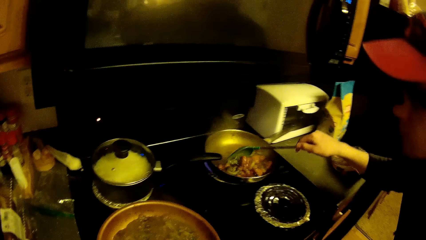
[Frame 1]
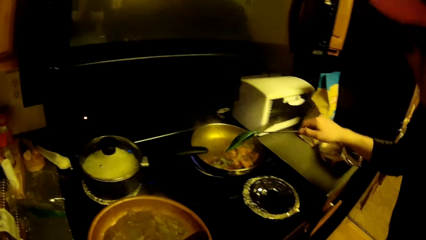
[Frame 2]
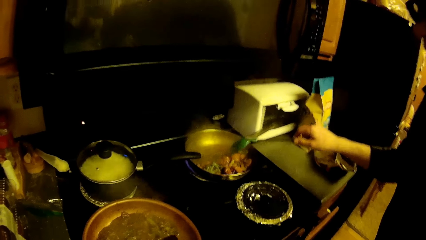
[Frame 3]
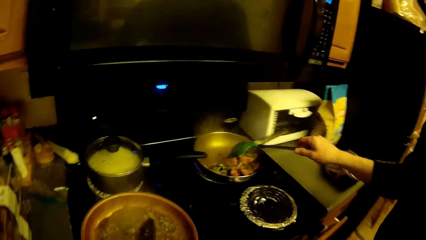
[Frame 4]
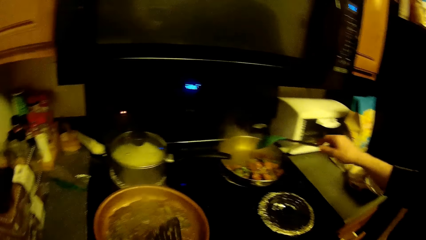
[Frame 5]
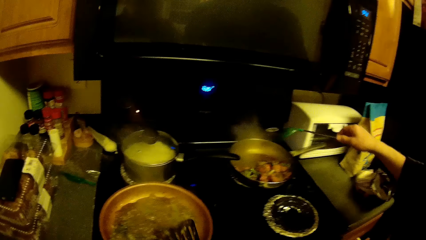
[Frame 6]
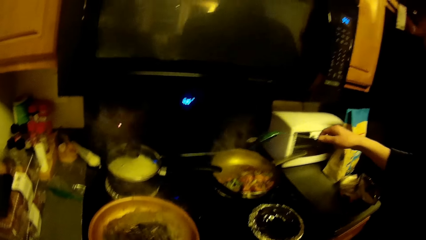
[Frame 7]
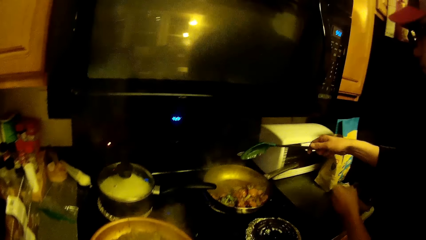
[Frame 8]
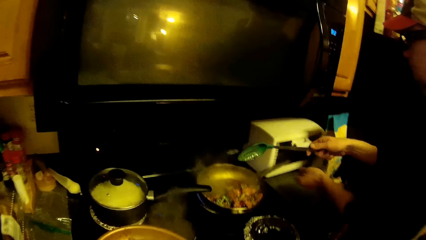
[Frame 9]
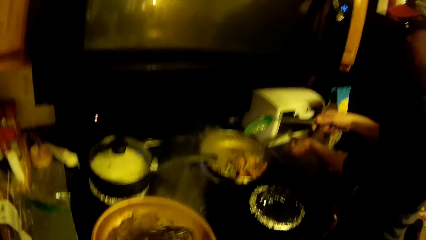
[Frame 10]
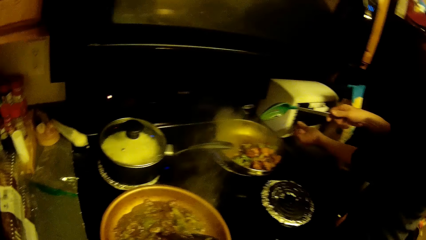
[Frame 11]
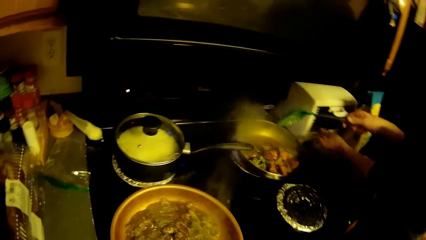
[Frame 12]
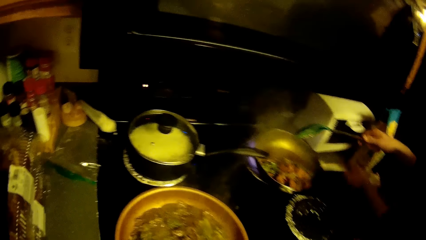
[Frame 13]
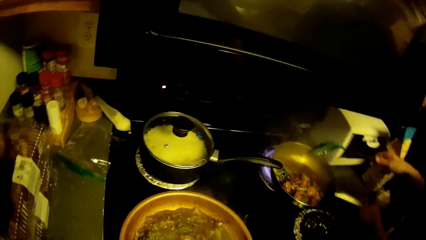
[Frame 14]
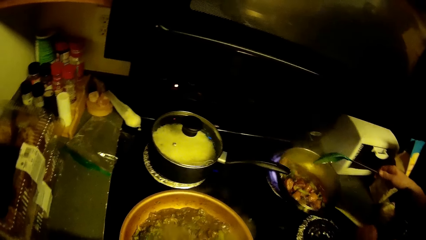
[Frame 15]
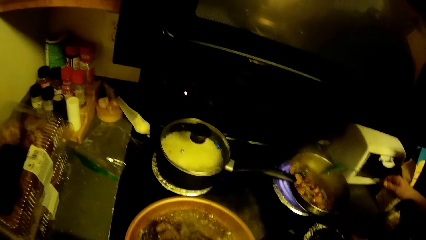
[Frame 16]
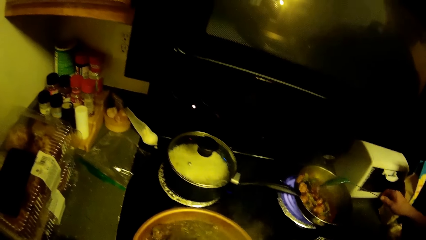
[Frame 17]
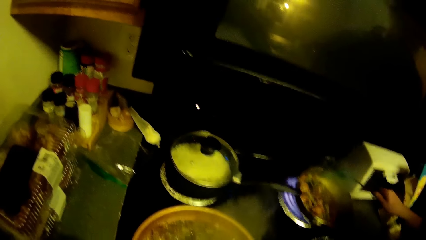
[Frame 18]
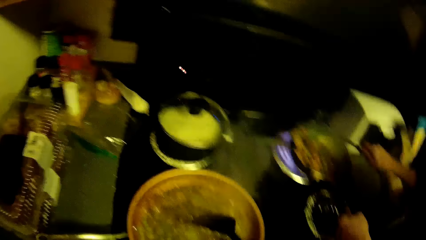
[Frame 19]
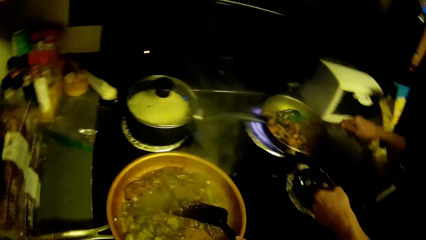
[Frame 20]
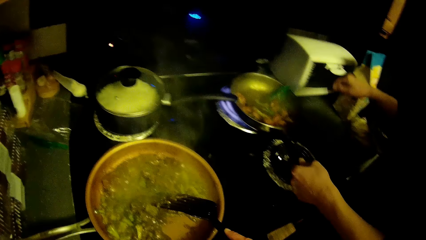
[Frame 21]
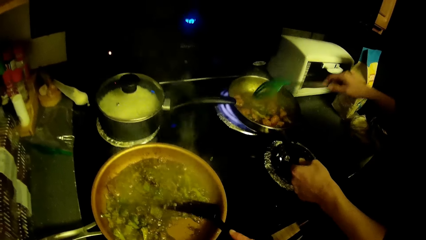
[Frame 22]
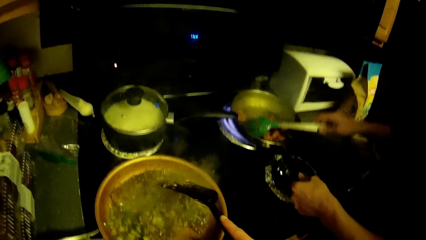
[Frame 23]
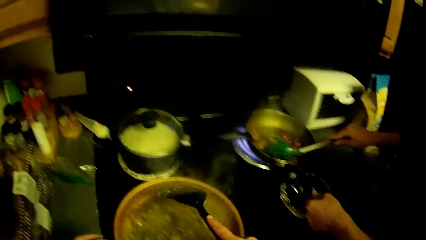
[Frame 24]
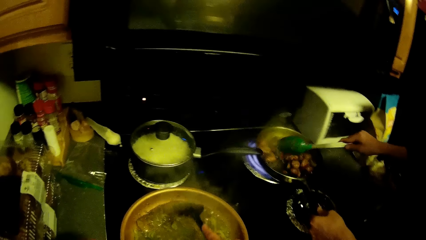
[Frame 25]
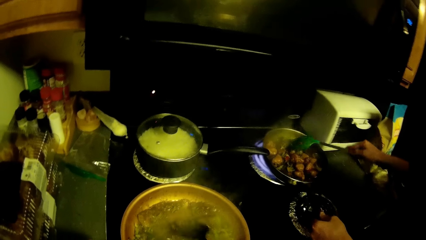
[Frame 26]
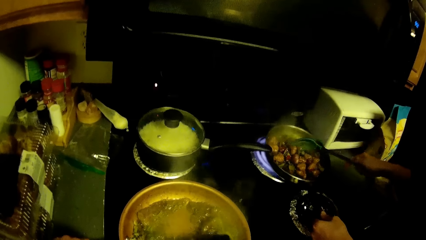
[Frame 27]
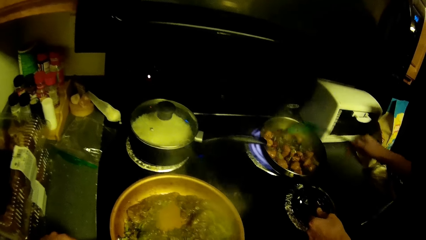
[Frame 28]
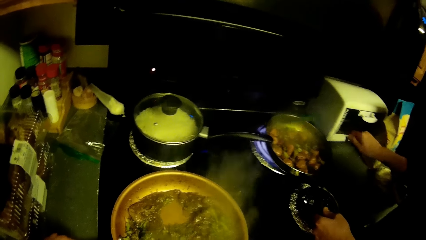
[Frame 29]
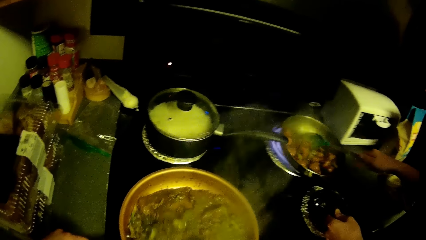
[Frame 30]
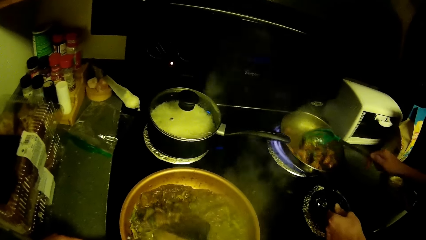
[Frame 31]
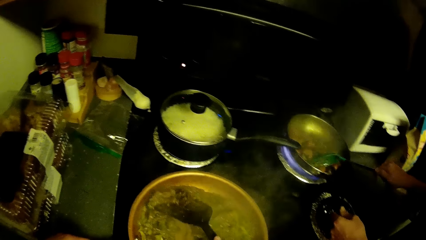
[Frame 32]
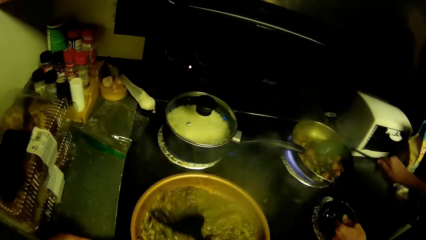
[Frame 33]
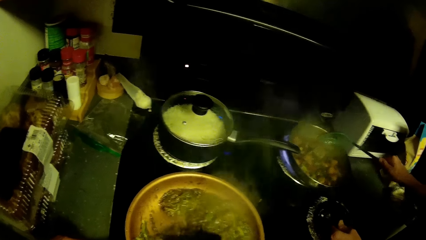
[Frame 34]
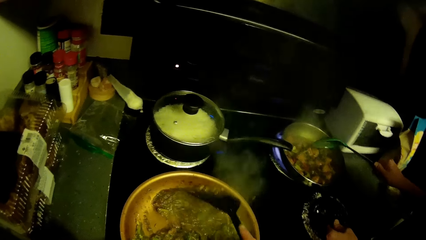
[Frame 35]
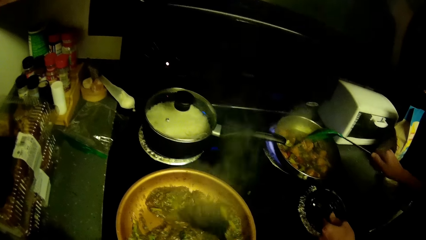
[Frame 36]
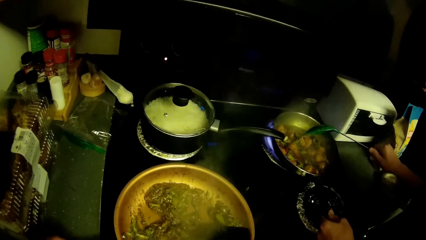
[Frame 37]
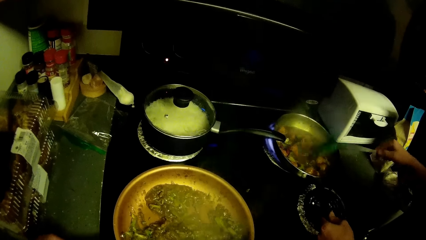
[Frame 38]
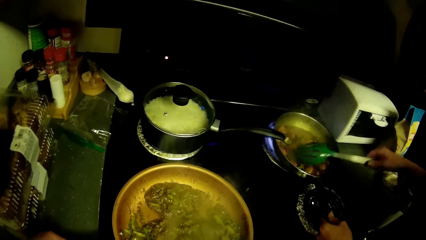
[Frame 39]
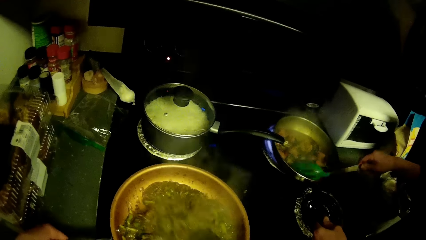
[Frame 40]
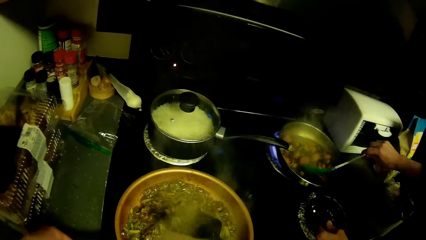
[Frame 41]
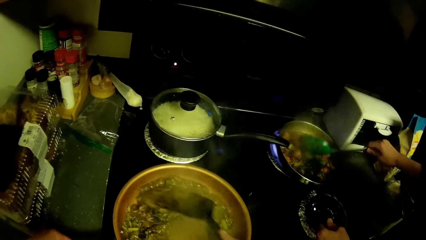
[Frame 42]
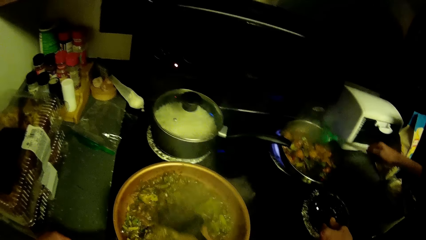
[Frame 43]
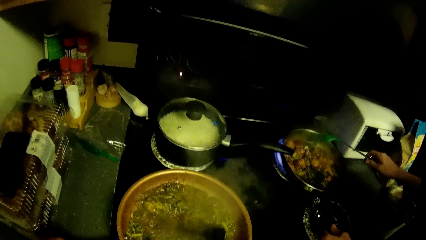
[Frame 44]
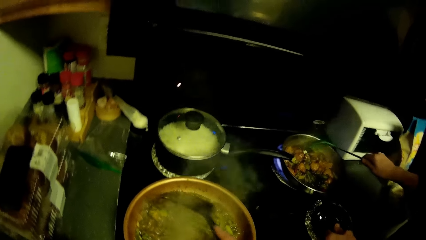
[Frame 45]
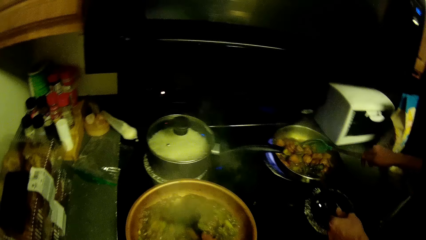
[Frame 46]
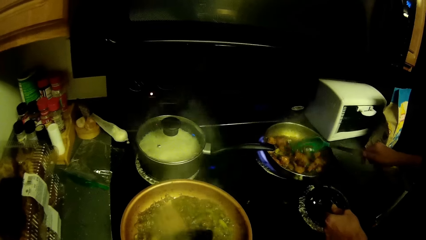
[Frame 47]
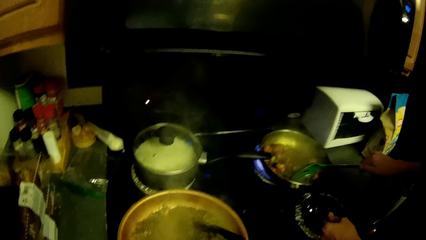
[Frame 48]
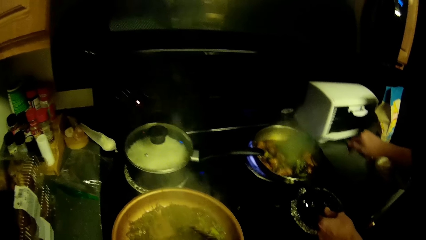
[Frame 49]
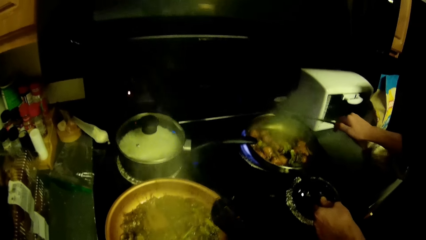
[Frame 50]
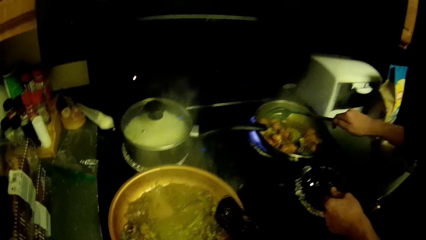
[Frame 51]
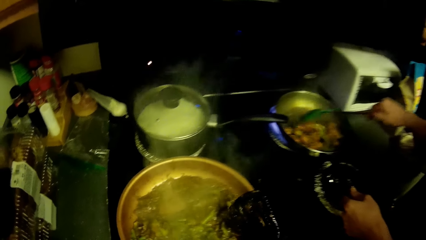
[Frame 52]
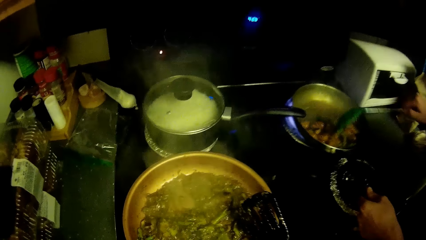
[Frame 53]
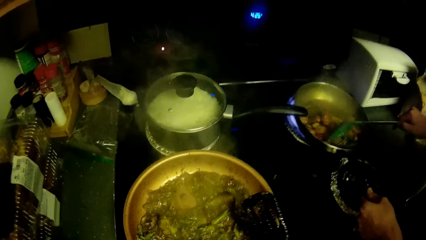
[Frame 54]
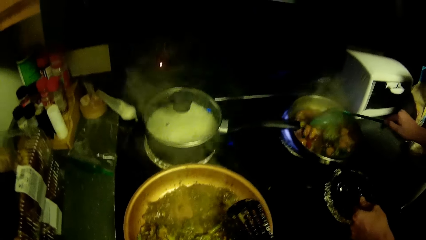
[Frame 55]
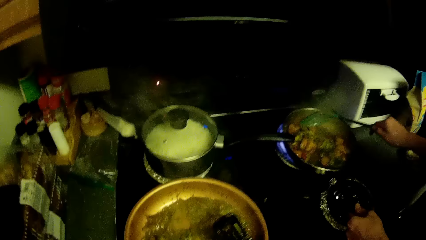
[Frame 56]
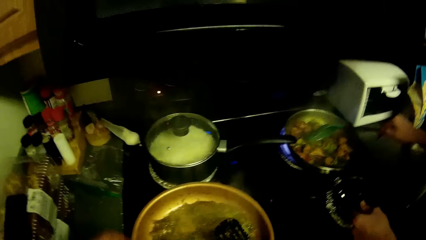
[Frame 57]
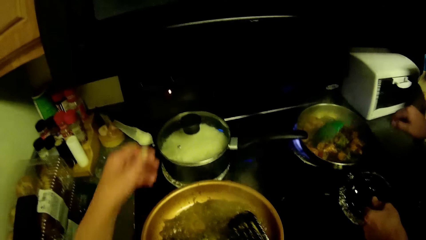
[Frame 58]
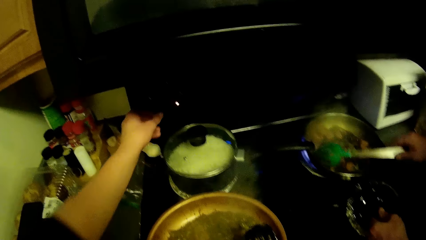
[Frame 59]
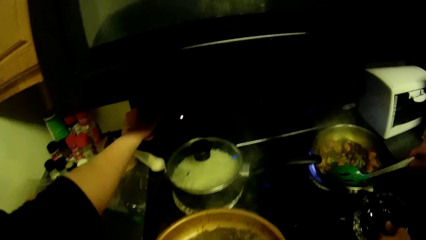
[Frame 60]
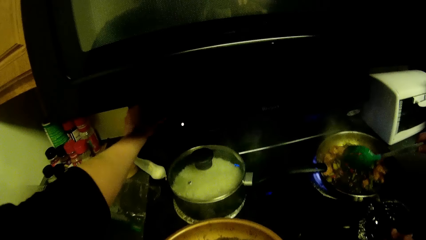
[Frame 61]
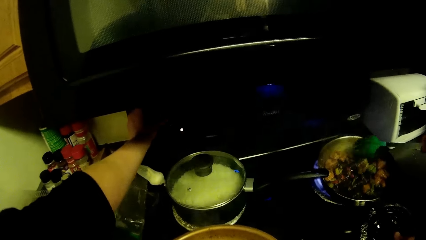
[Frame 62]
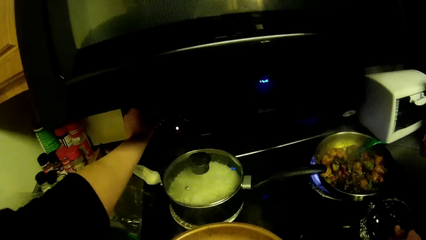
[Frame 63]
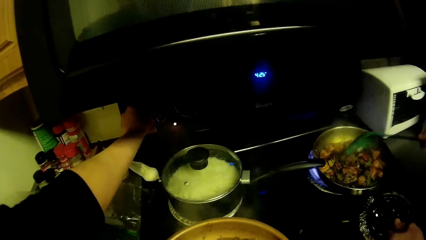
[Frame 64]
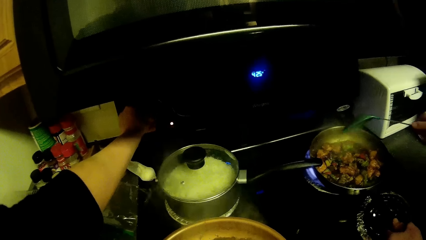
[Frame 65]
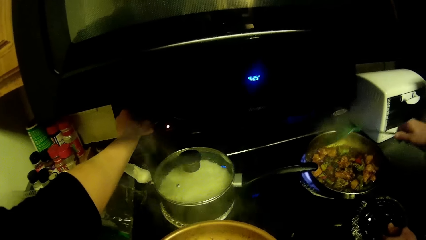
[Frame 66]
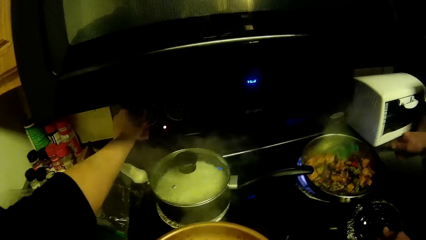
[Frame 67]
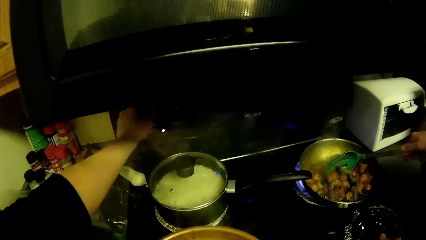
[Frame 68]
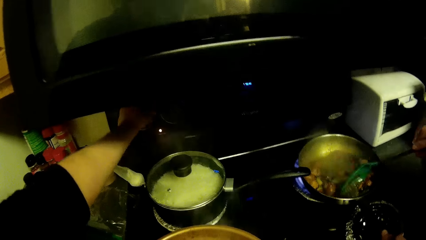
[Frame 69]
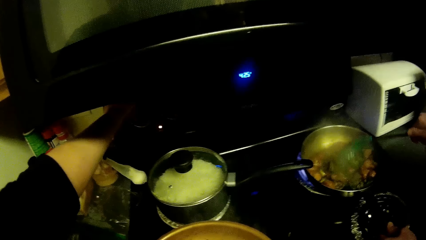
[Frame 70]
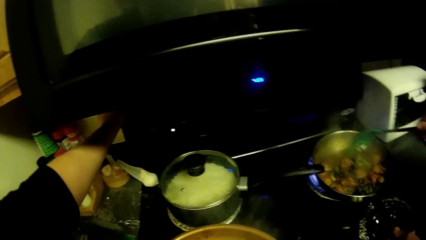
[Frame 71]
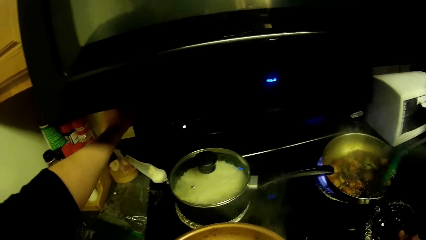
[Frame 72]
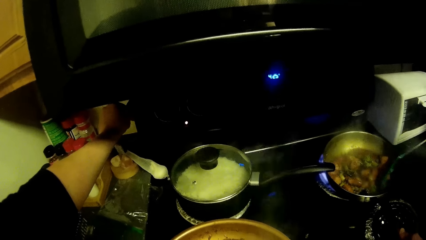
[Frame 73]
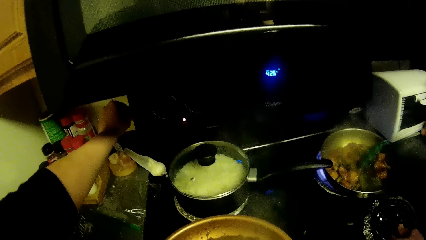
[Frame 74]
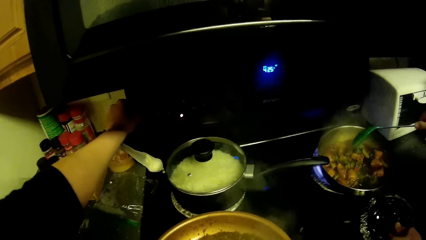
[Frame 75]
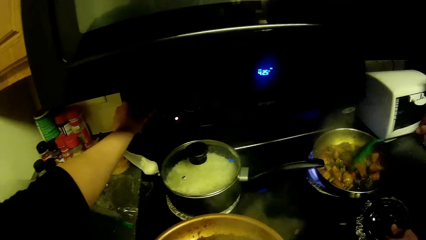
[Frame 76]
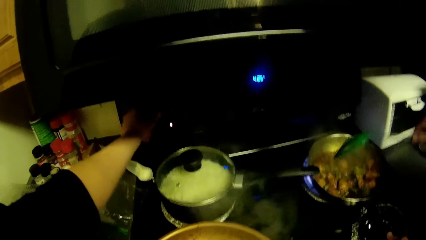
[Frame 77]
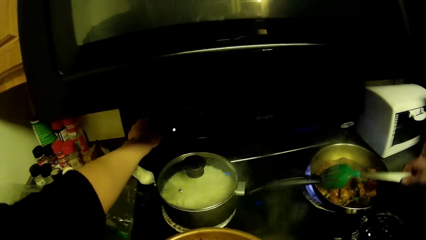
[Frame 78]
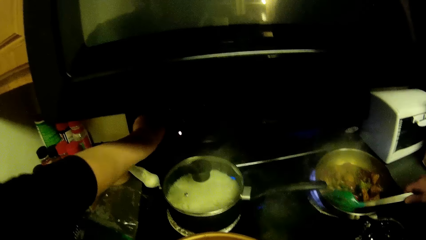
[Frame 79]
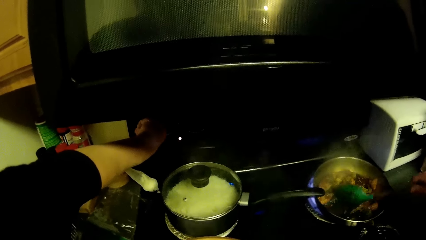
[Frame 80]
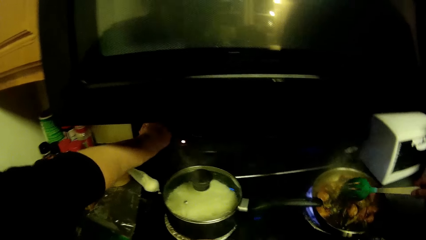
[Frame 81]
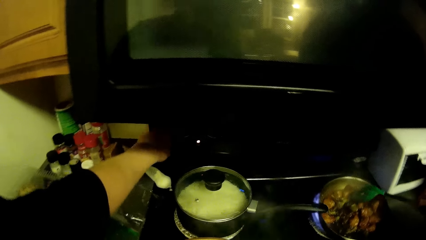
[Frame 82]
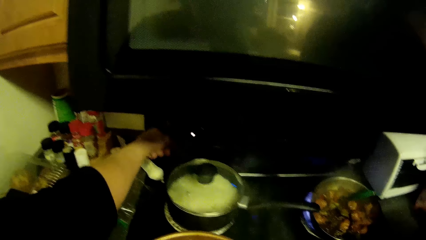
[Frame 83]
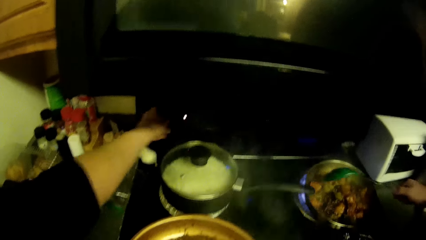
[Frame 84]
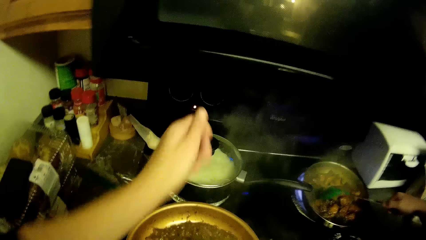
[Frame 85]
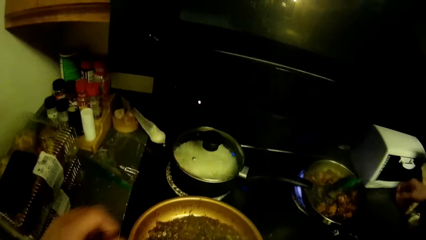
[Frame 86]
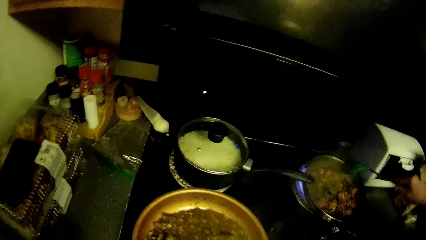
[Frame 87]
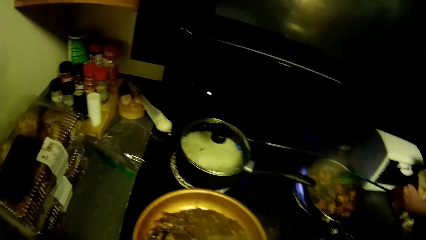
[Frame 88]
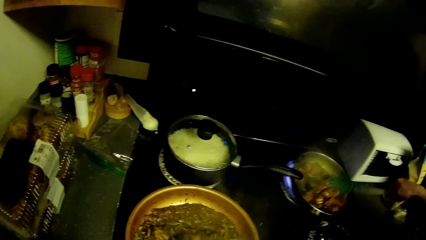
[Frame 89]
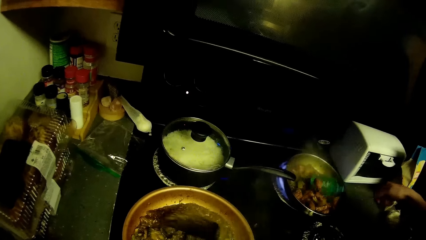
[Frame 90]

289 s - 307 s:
A man holds a pot handle on the cooker. The man rotates the pot and stirs food with a spoon. The camera wearer stirs stew with a spoon. They regulate the cooker. They stretch a hand. They adjust something.
